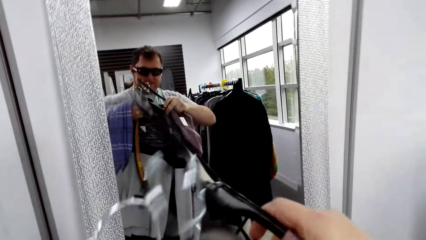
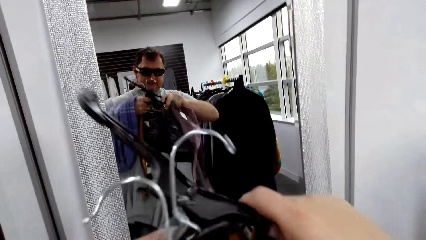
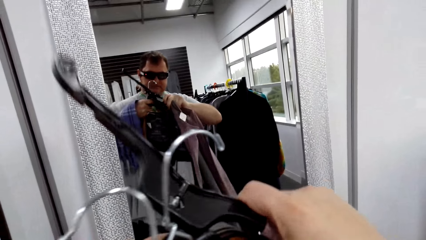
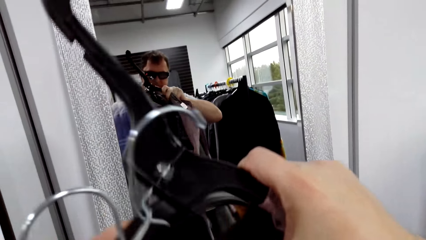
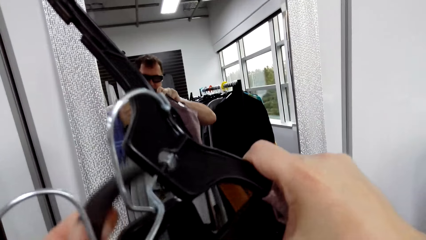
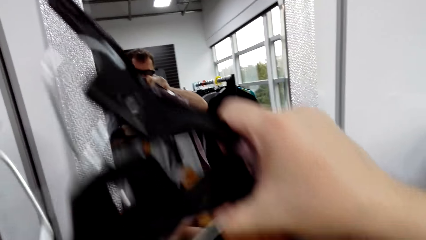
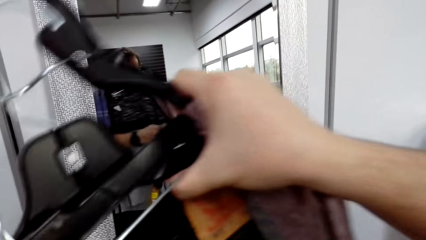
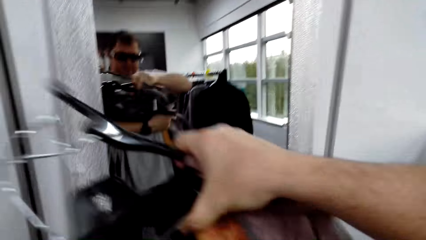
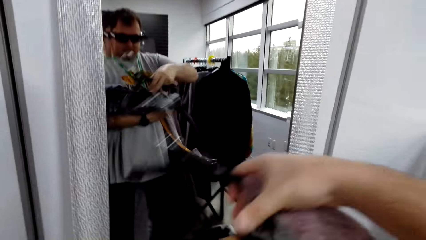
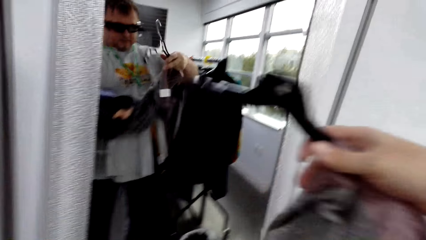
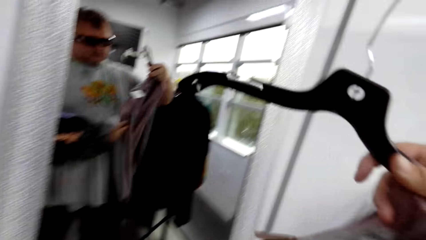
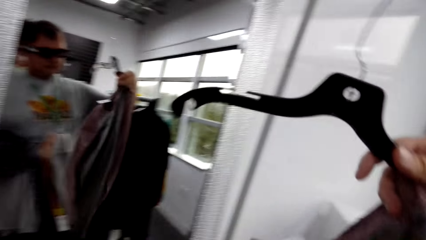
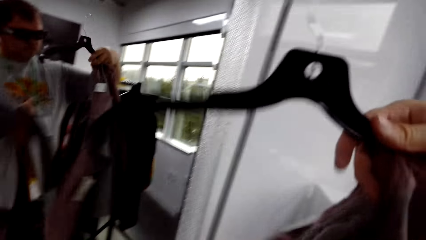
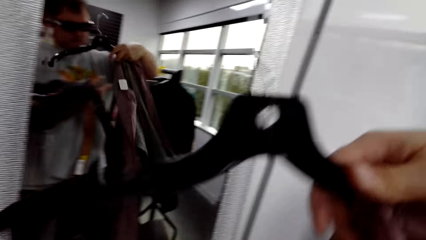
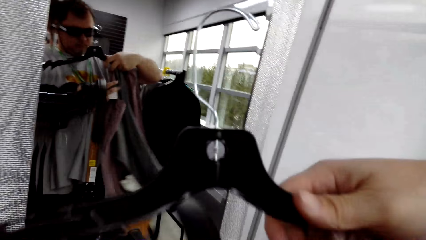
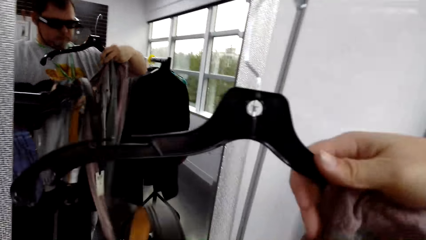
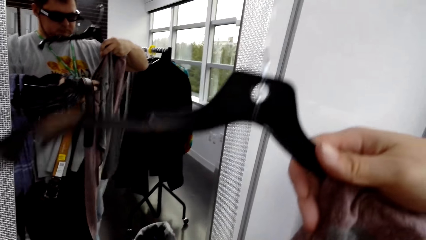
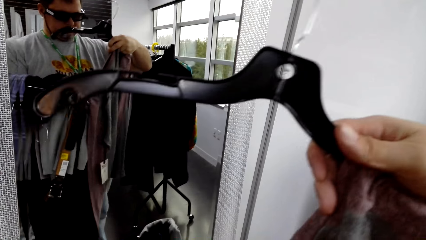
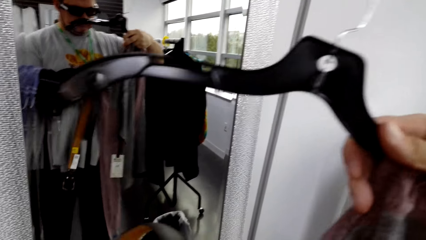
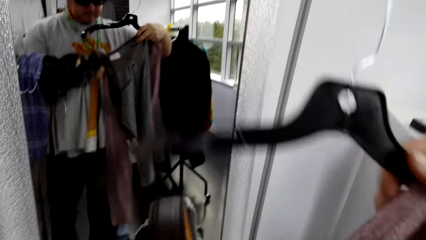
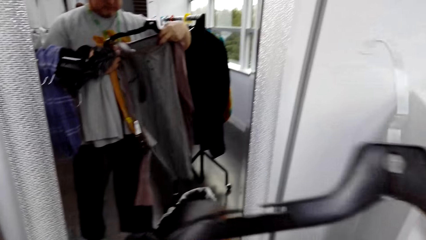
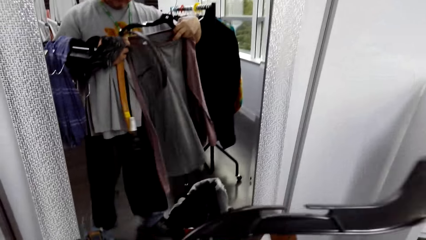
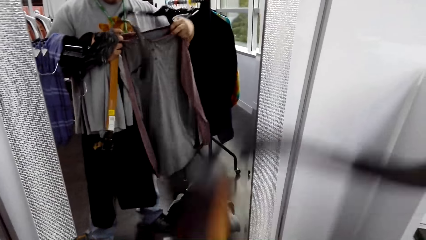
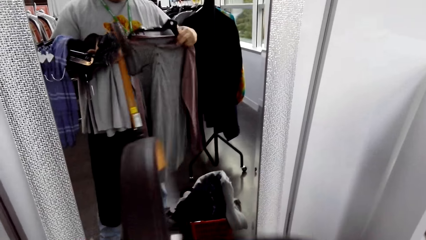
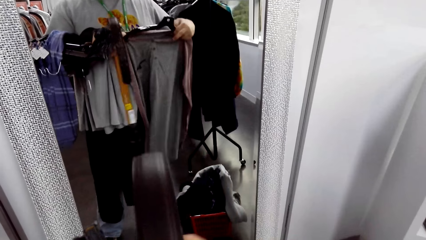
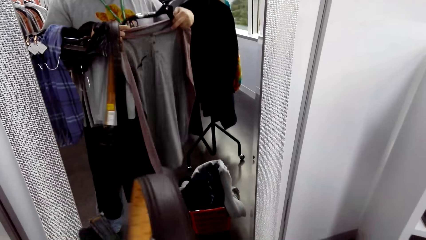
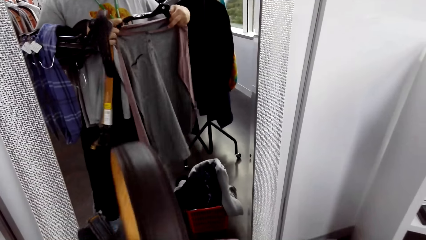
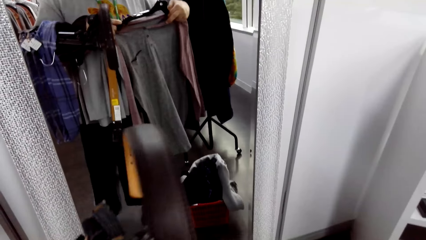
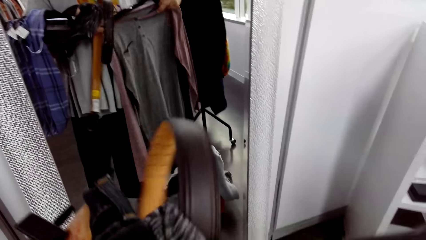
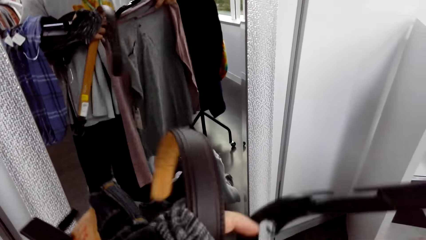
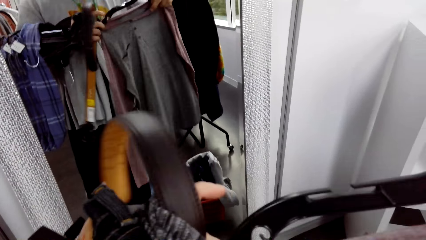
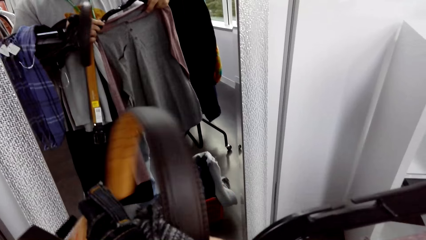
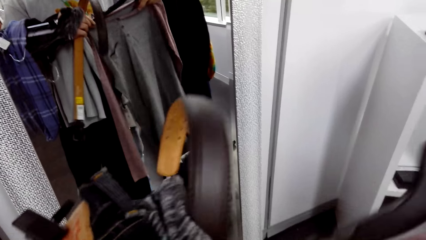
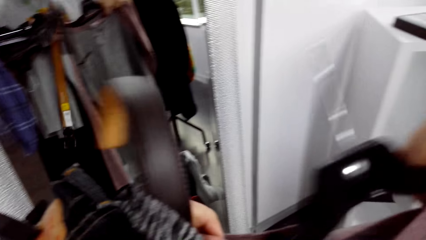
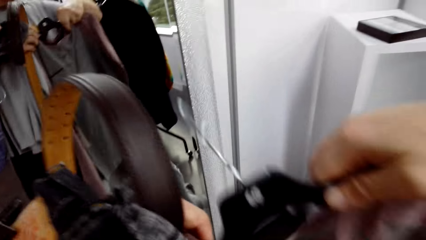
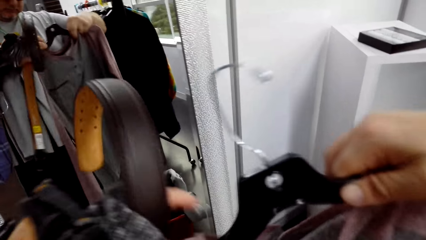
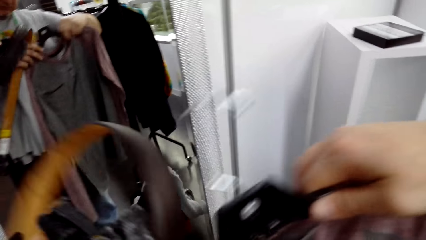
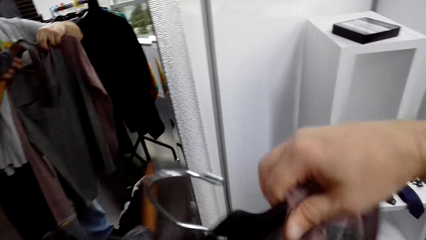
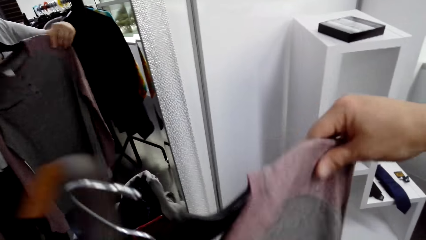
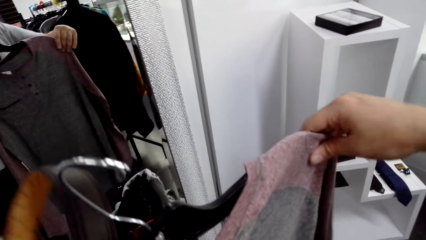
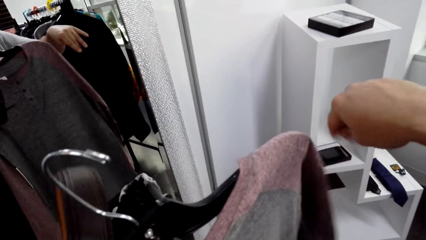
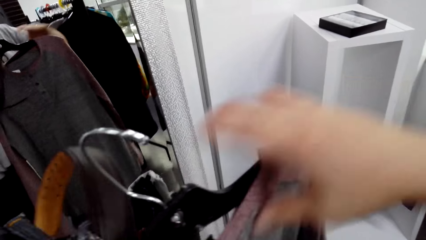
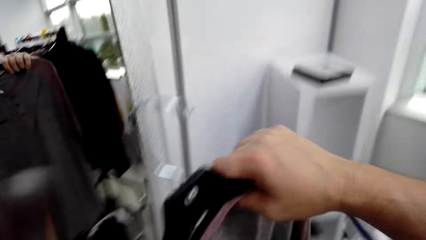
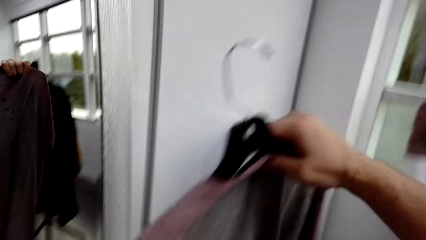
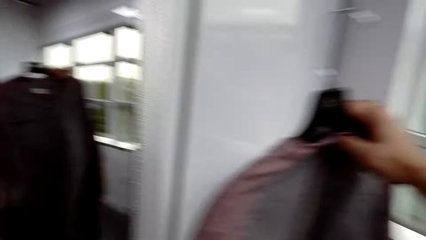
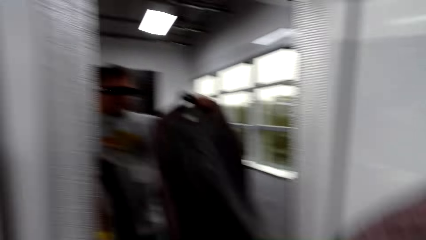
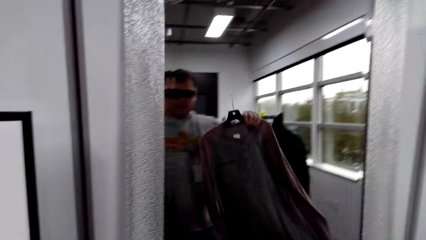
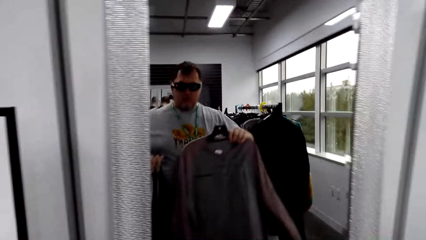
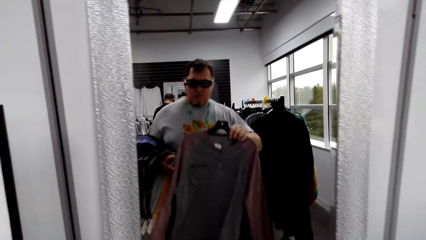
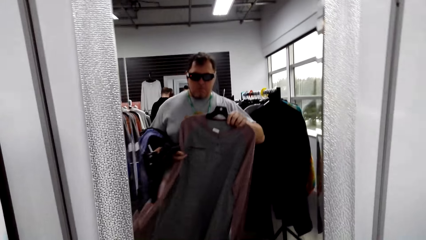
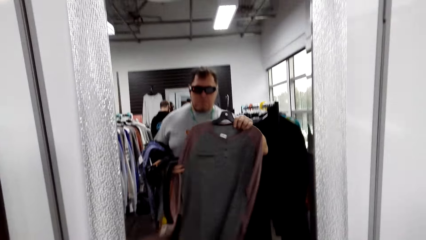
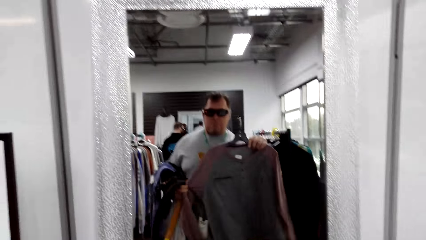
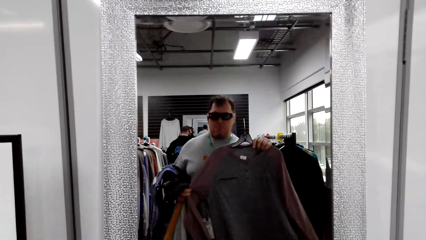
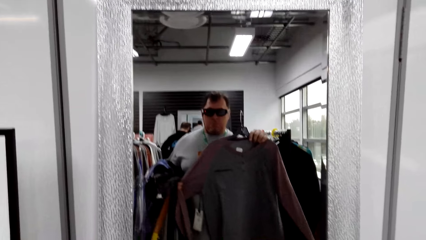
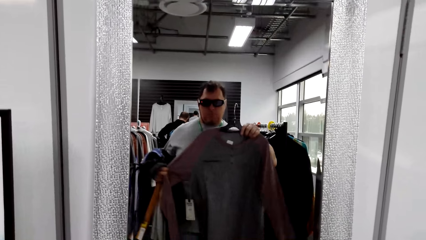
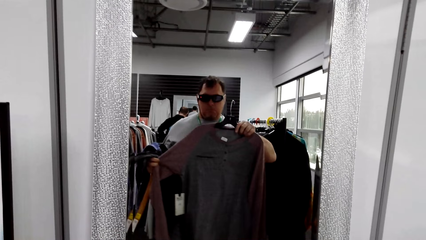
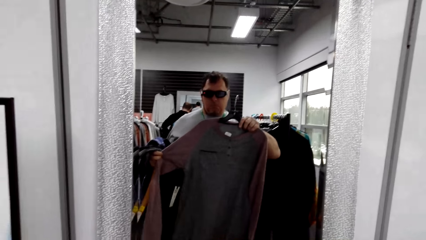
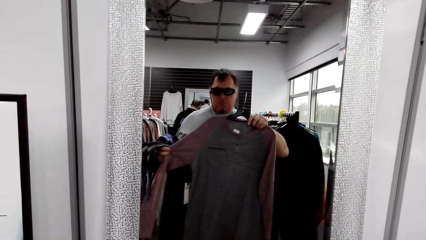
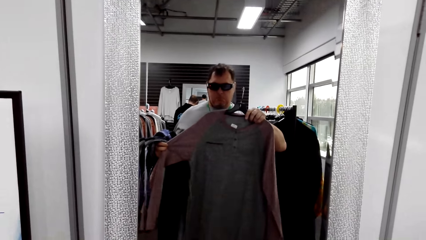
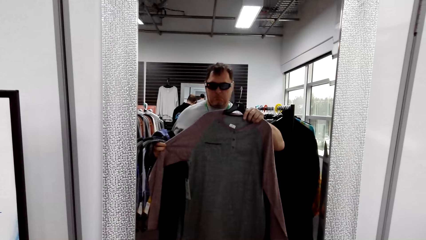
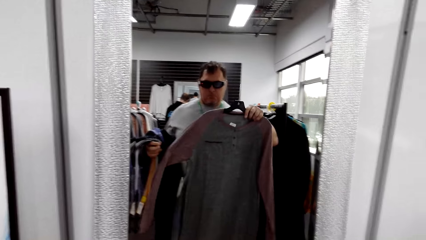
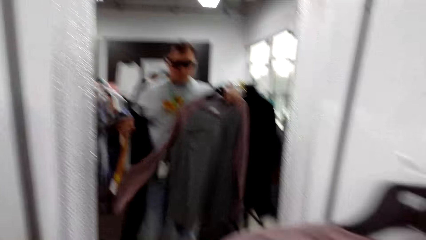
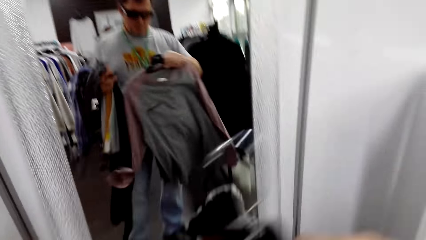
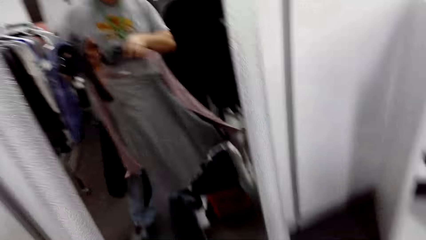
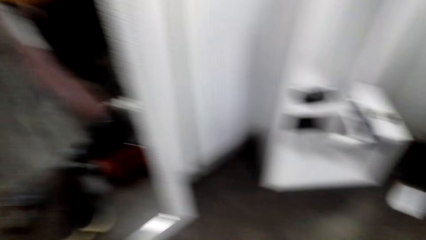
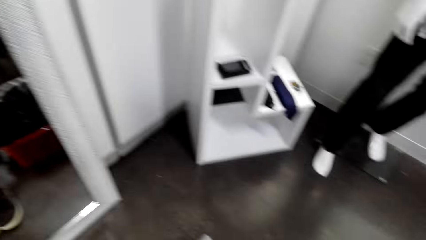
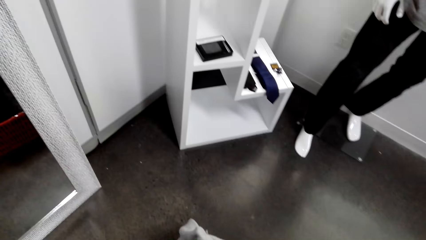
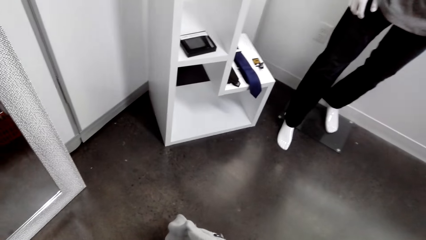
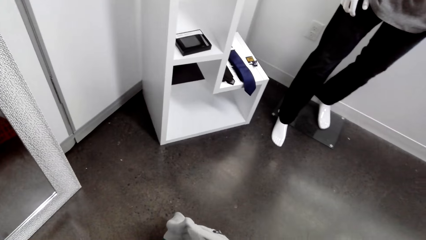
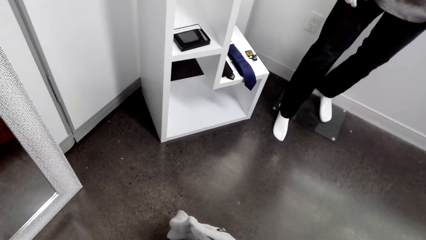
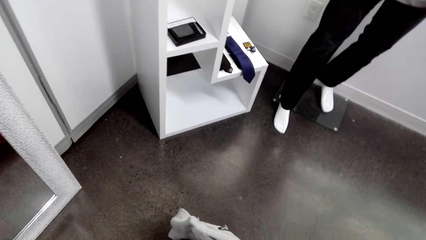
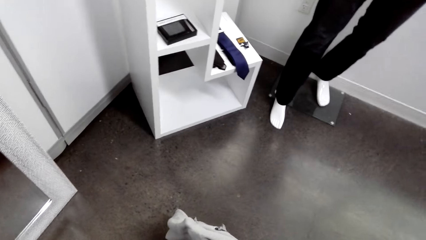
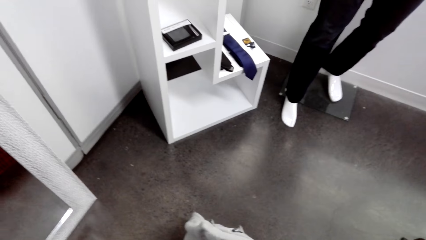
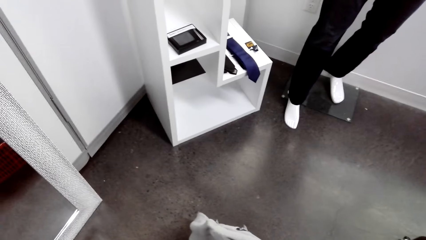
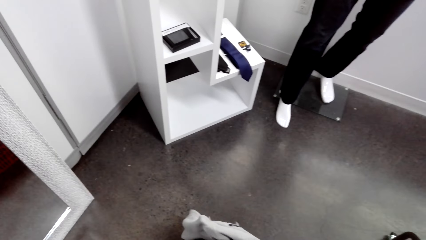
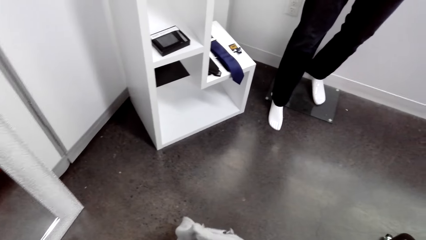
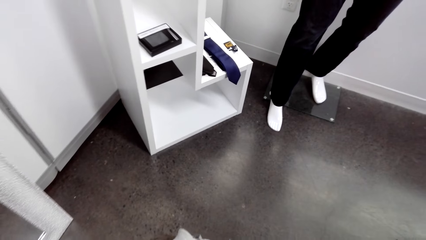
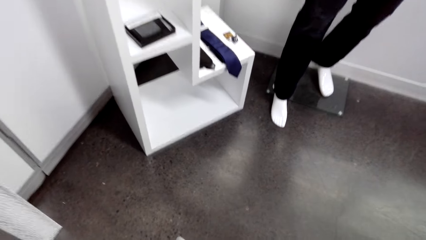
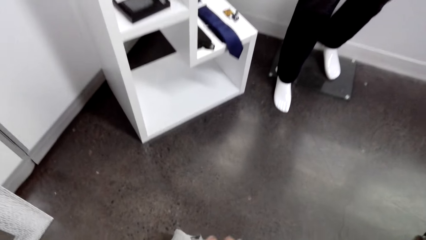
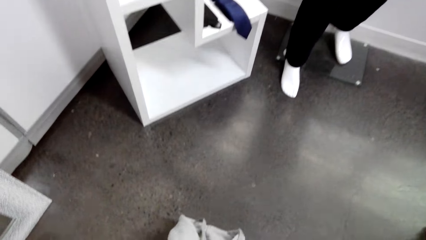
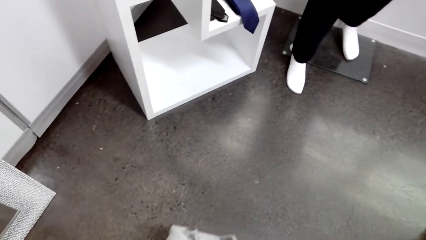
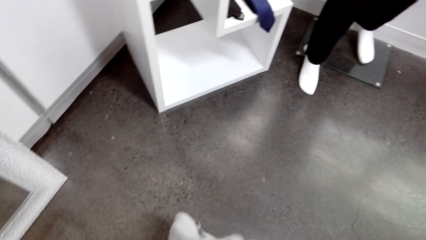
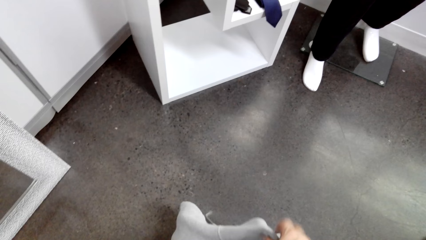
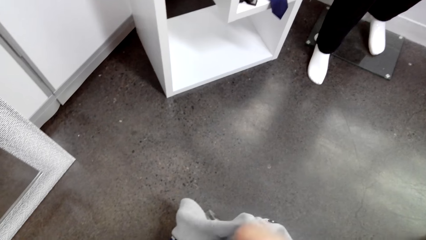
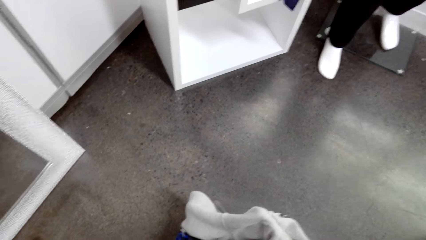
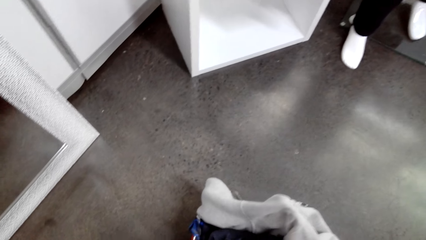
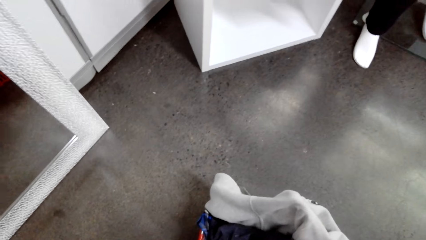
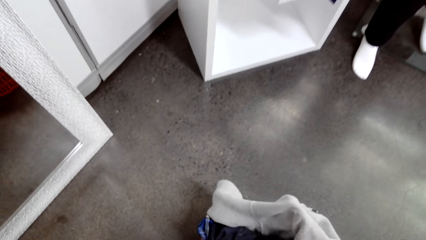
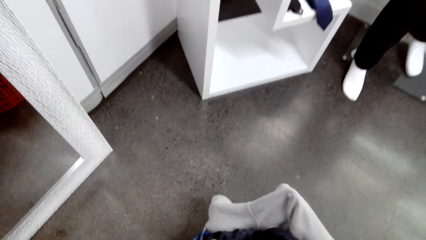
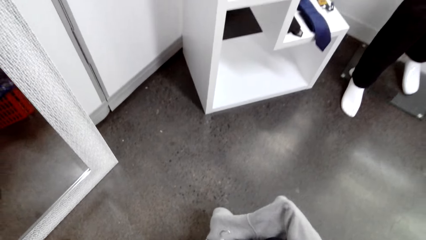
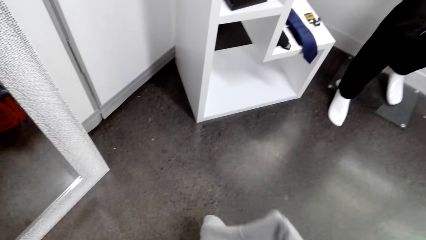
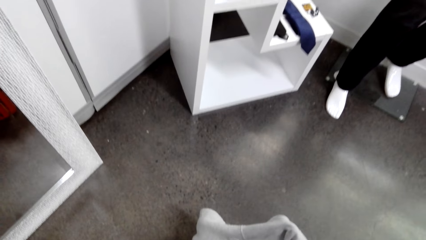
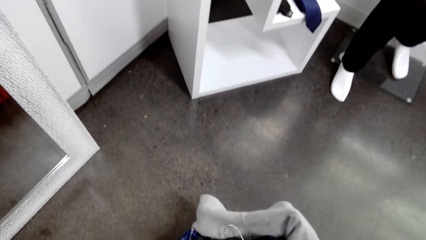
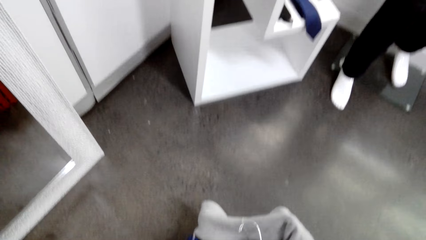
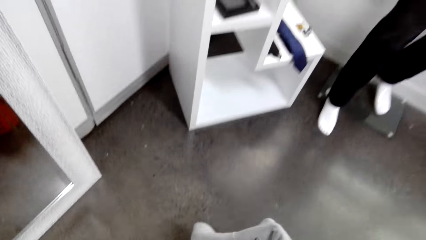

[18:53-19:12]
The camera wearer removes the clothes from the hanger. They put the t-shirt on the hanger. They look at the t-shirt on the mirror. They walk in the room. They take the cloth from the floor.
